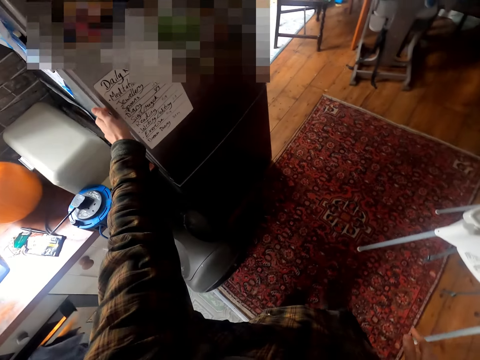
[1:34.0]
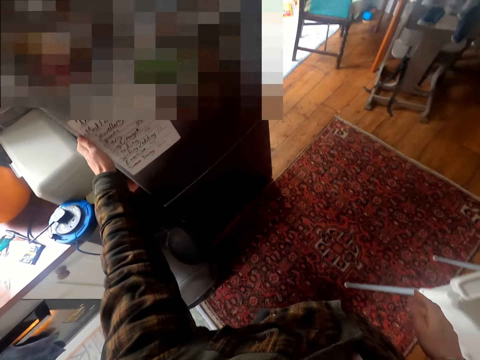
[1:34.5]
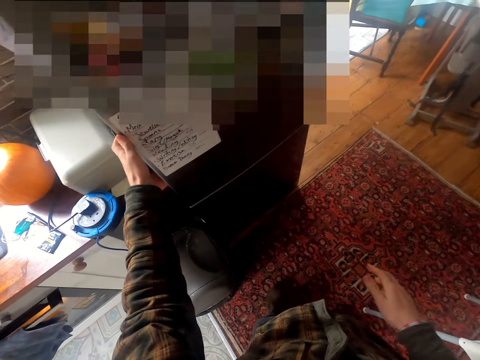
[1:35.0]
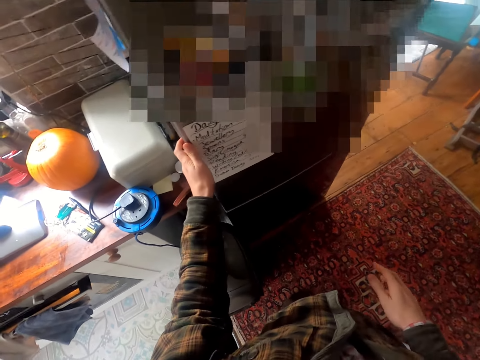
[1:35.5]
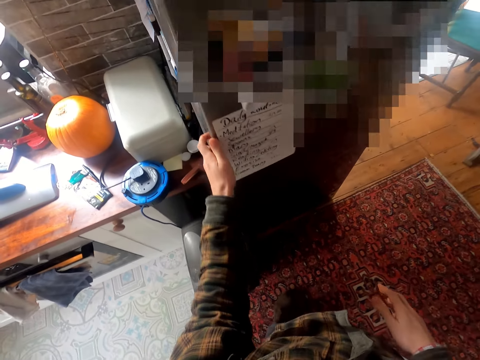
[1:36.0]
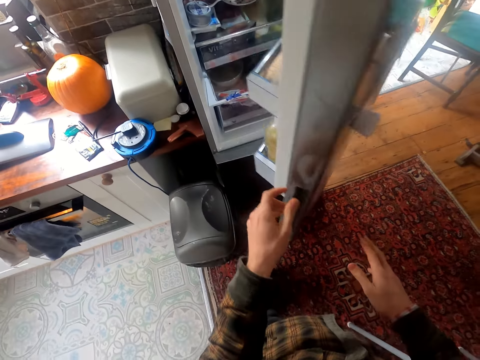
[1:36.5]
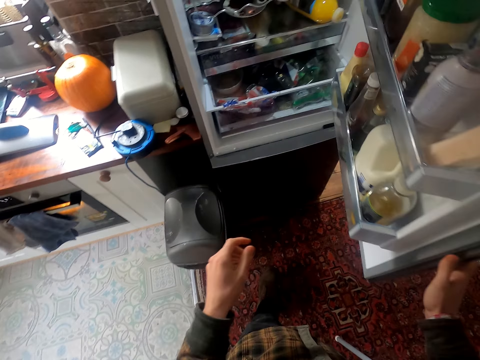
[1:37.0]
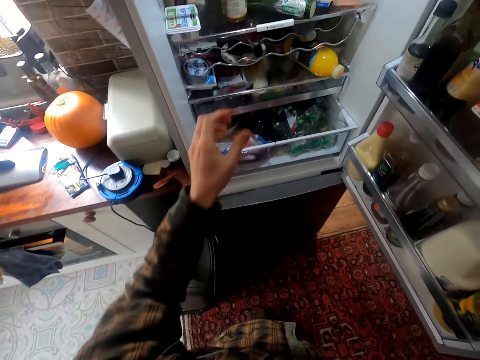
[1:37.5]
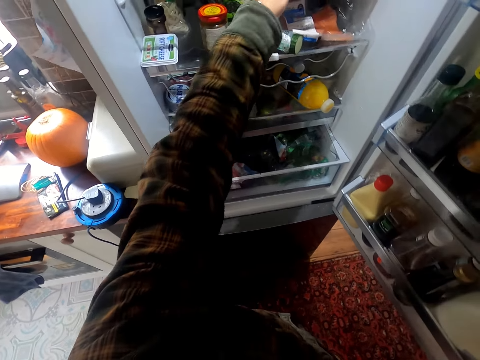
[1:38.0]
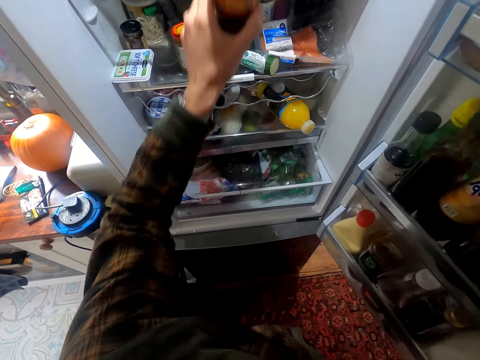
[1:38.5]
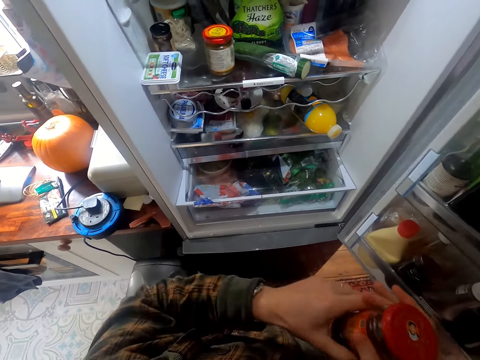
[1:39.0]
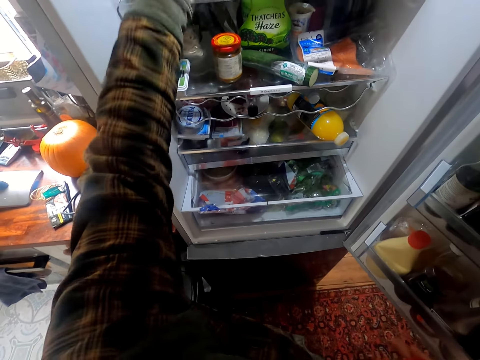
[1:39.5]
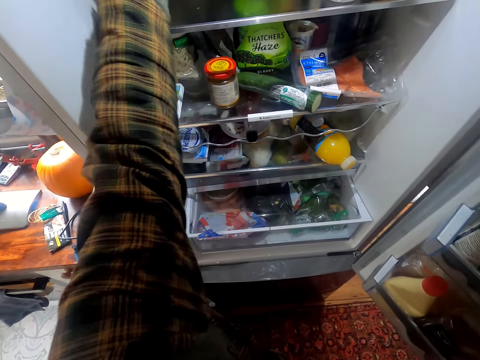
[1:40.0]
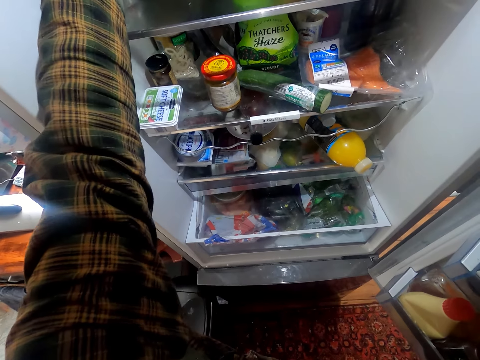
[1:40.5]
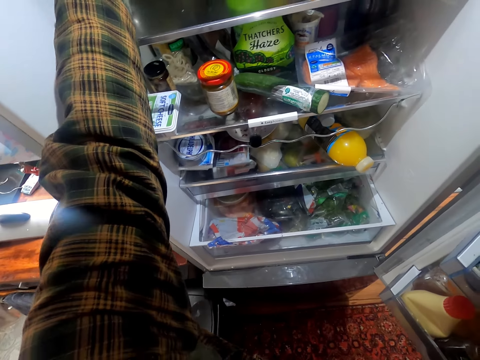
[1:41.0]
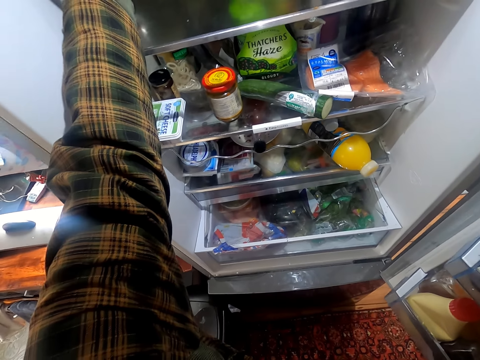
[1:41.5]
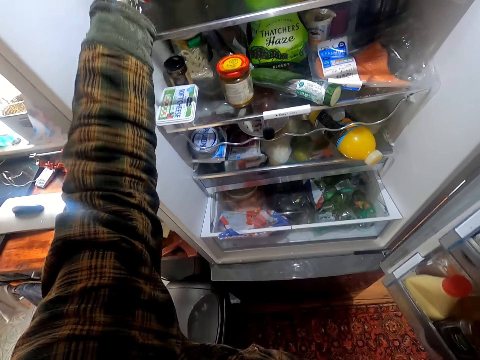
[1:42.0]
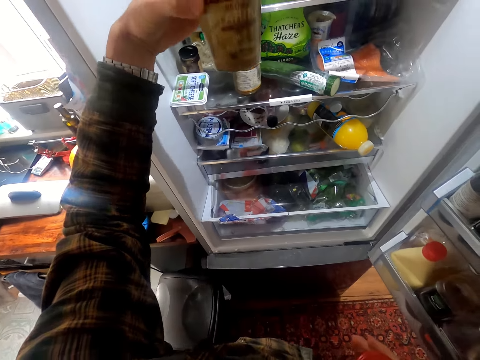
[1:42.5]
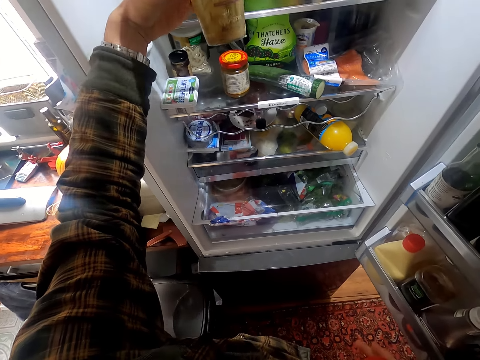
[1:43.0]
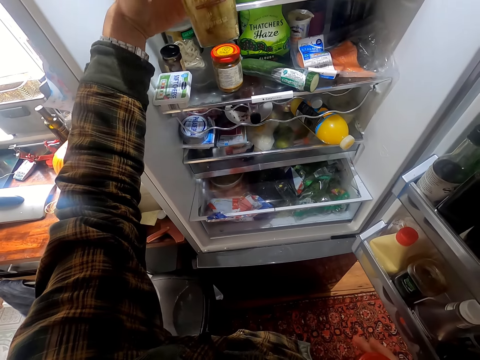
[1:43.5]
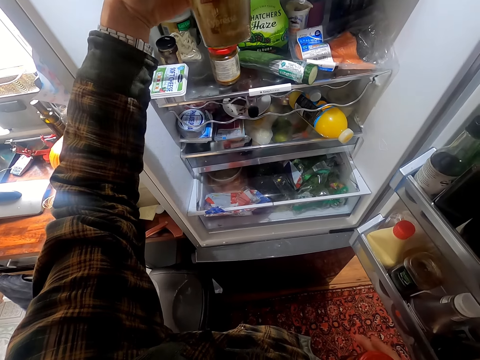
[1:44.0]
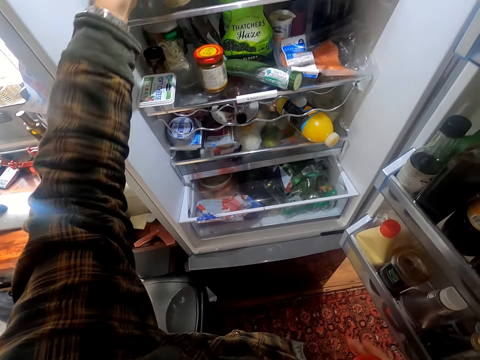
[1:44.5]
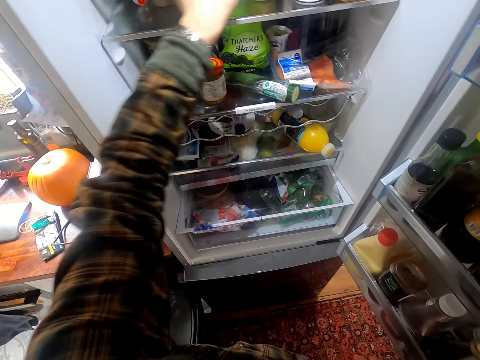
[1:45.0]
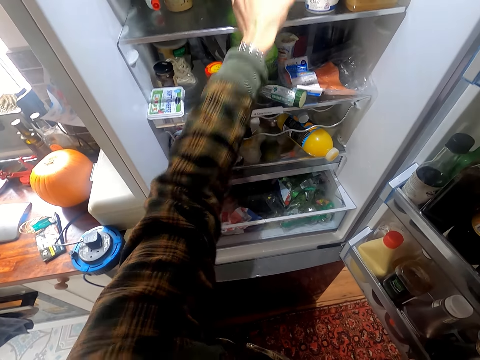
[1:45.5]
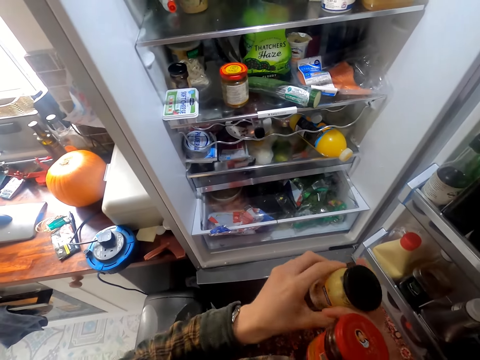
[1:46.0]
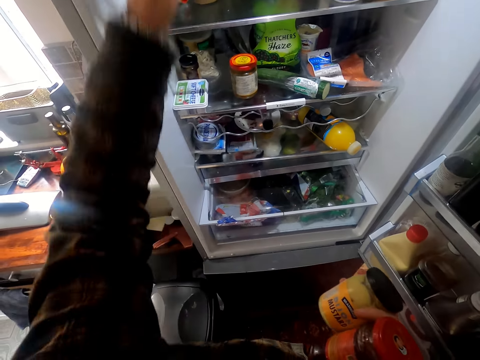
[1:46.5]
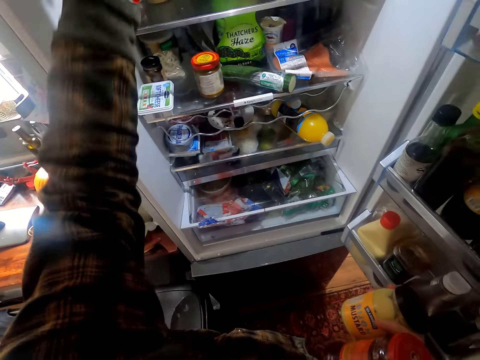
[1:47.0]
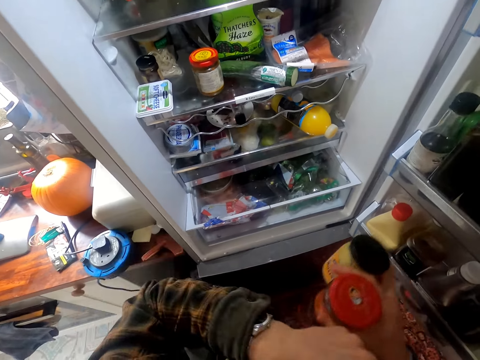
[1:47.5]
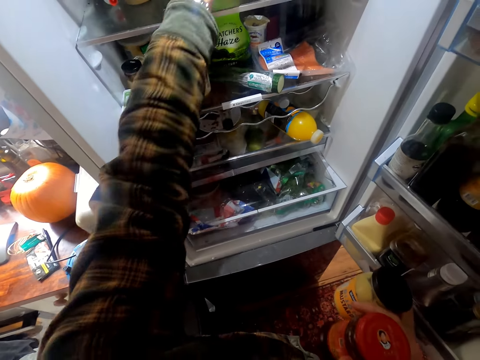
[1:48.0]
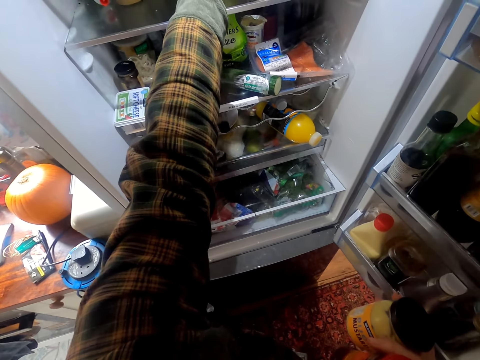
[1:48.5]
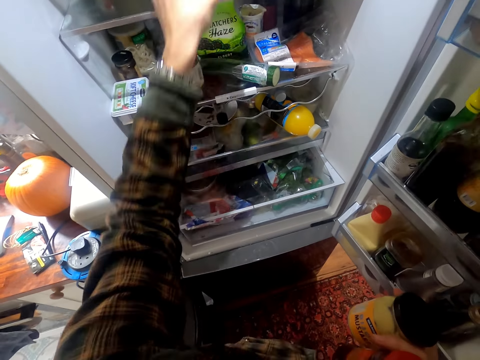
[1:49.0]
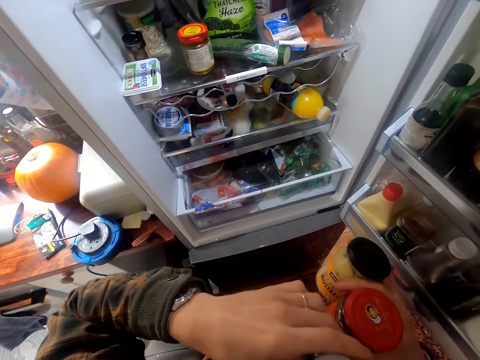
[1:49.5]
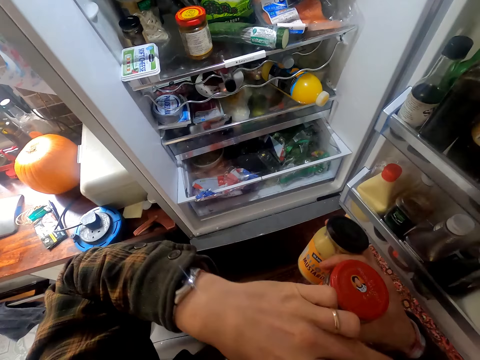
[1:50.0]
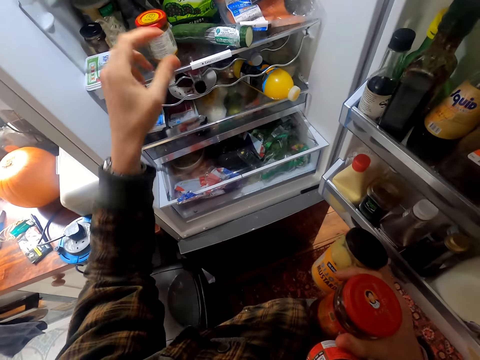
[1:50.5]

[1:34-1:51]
The camera wearer opens the fridge. They take food stuff from the fridge. They take out containers from the fridge.

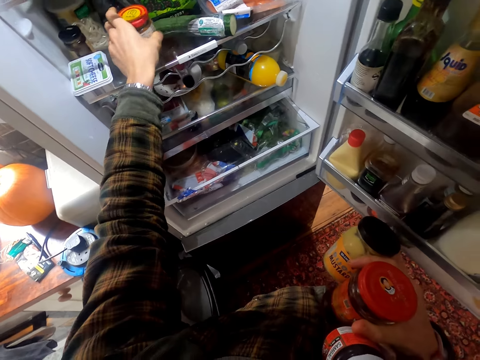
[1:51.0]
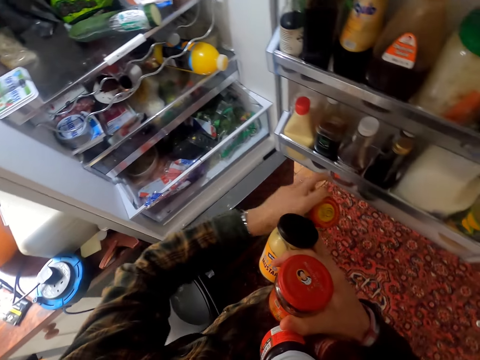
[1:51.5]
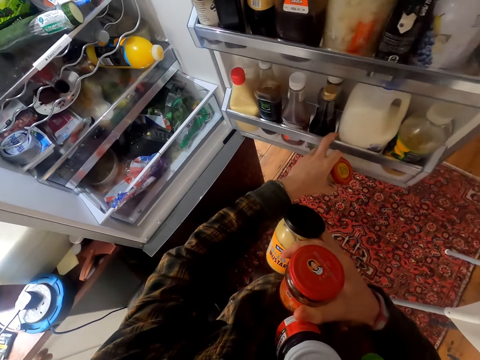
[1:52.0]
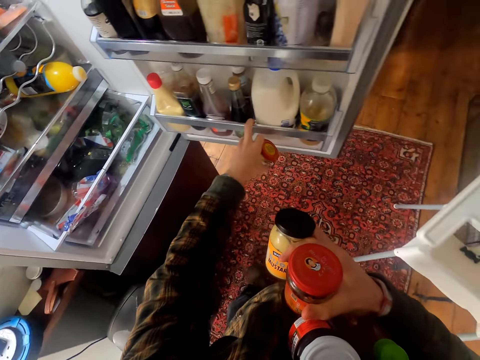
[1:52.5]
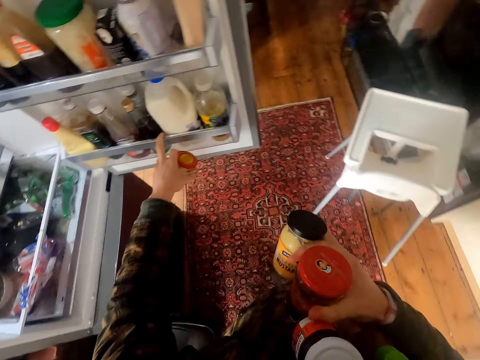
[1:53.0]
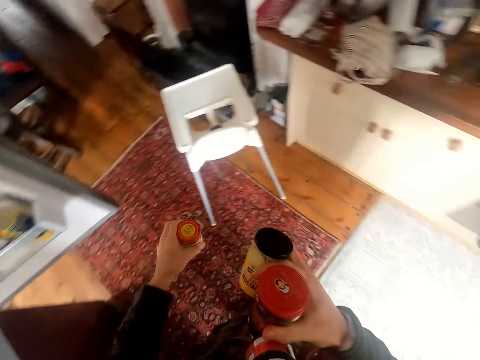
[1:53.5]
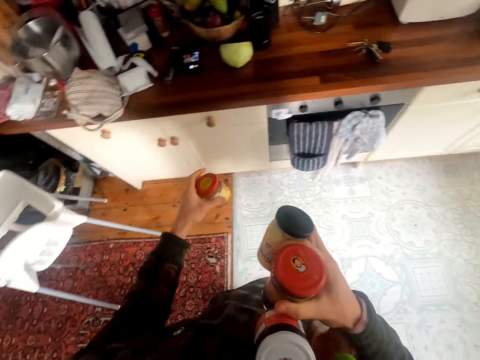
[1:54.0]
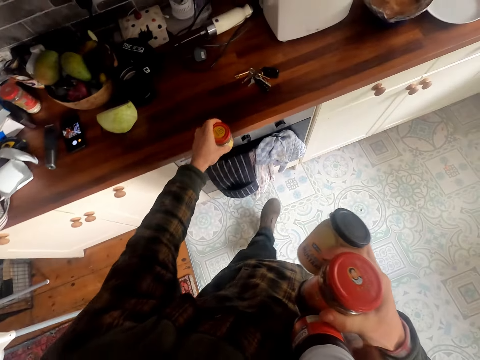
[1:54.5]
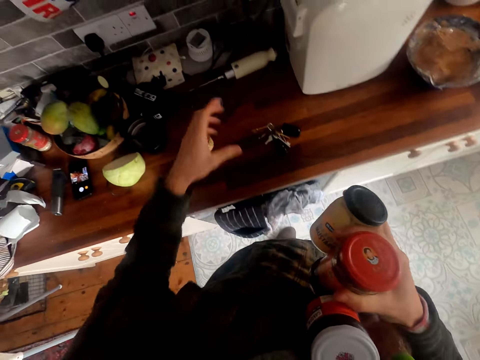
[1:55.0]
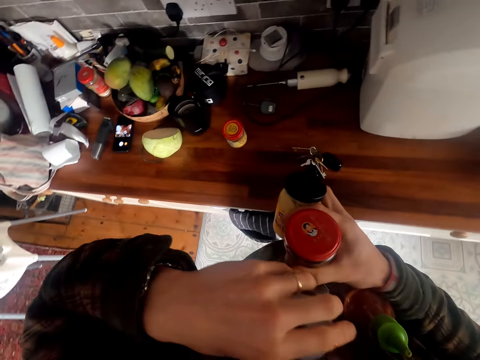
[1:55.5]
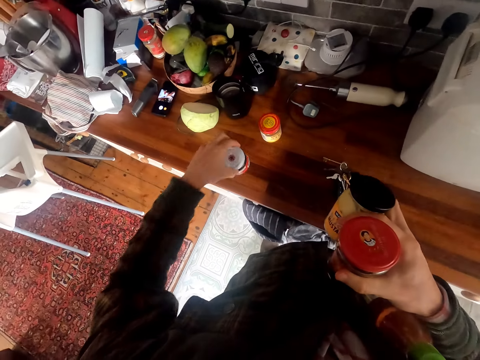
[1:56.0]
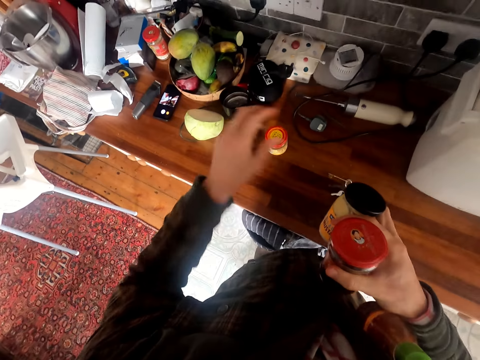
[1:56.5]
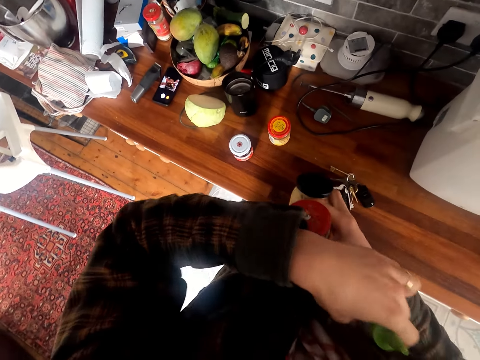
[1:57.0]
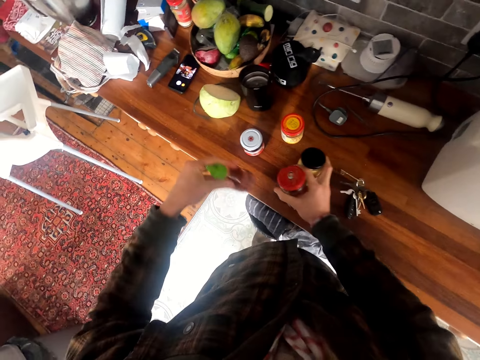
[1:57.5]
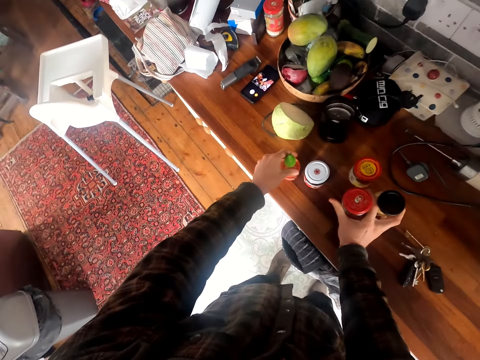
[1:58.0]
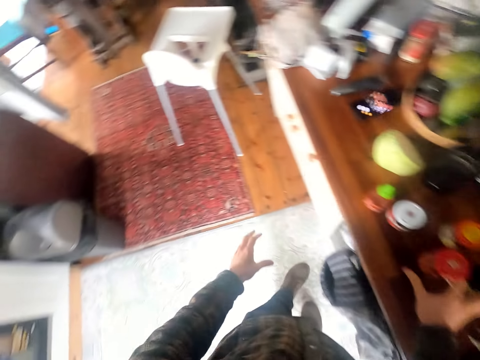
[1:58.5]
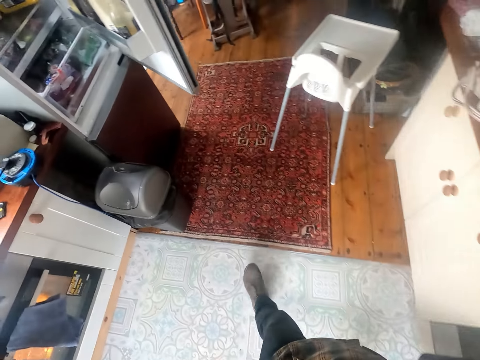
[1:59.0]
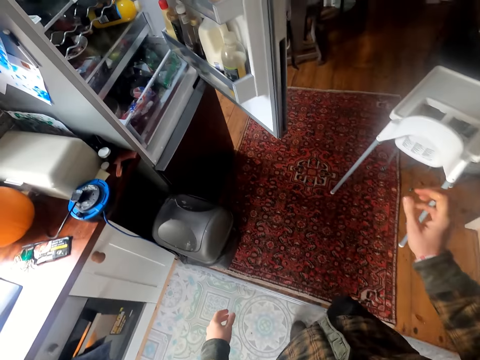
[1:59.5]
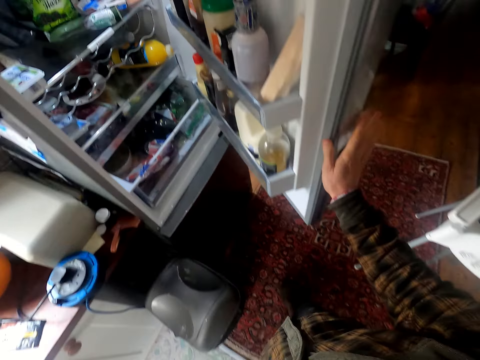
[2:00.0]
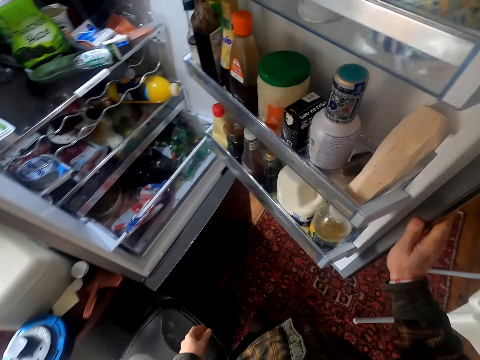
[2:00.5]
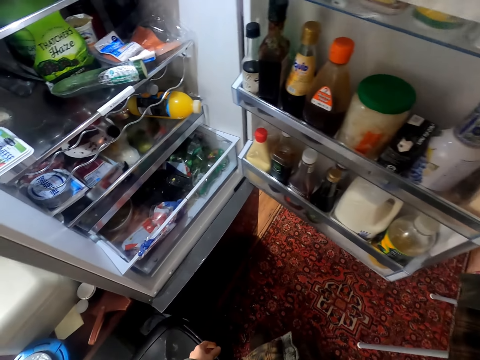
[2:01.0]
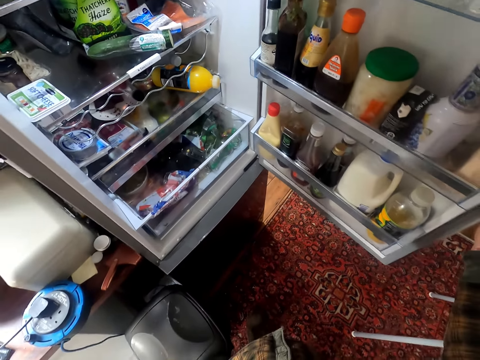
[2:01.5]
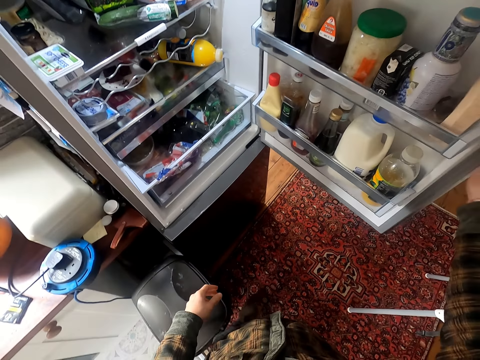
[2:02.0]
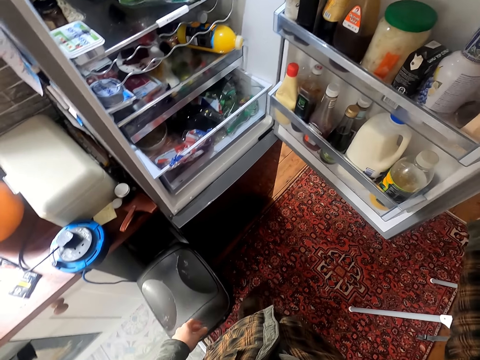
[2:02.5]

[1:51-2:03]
The camera wearer places the food stuff on the counter.
